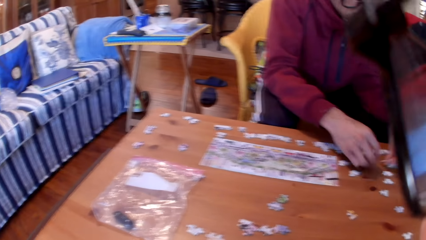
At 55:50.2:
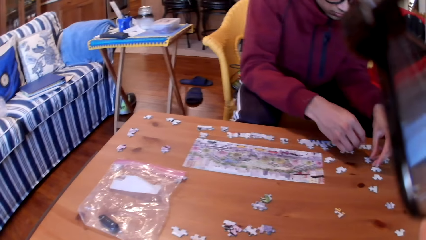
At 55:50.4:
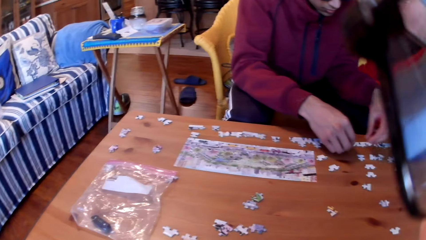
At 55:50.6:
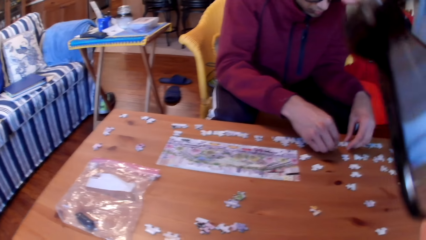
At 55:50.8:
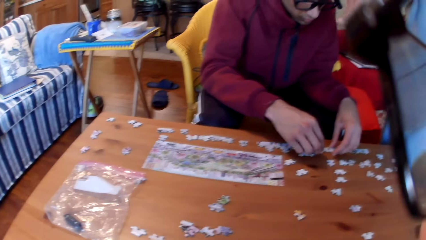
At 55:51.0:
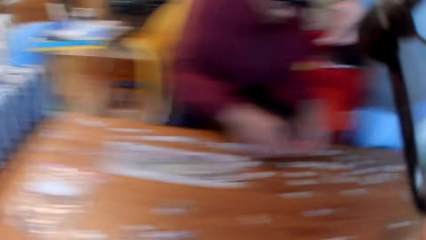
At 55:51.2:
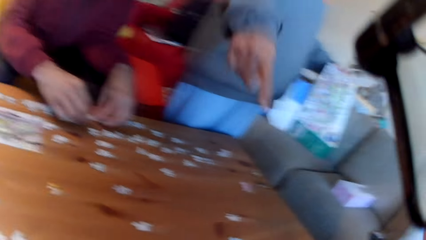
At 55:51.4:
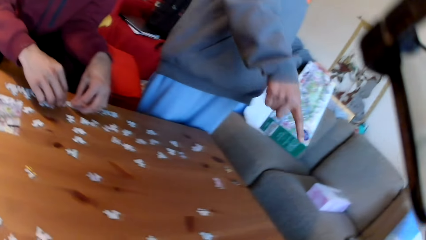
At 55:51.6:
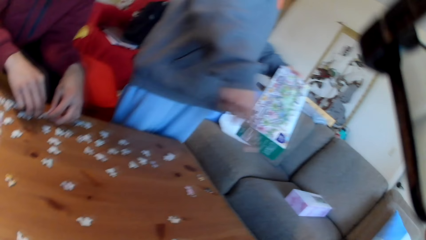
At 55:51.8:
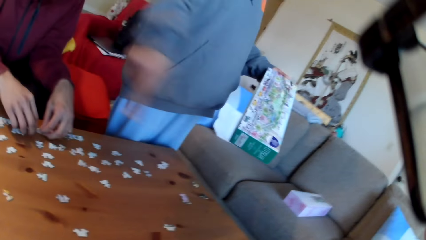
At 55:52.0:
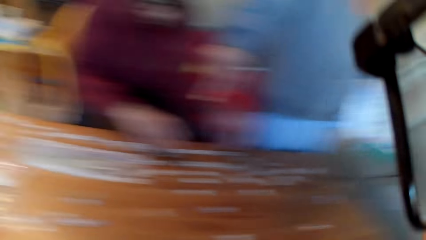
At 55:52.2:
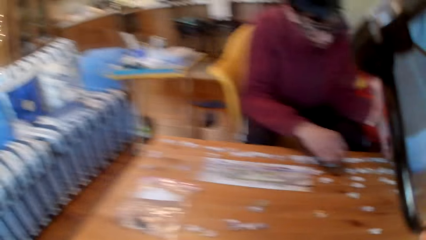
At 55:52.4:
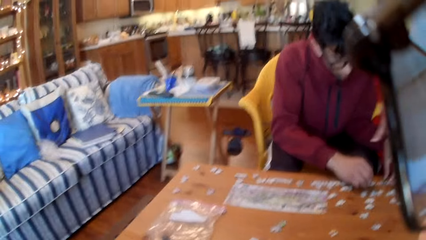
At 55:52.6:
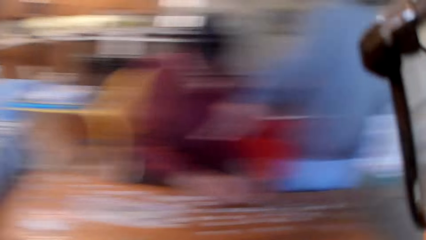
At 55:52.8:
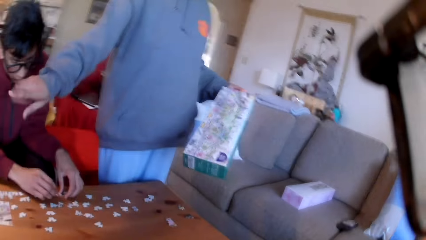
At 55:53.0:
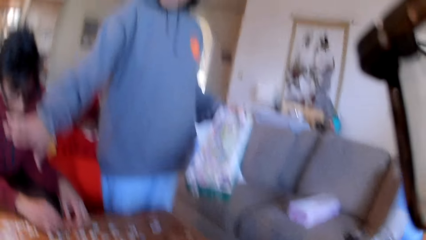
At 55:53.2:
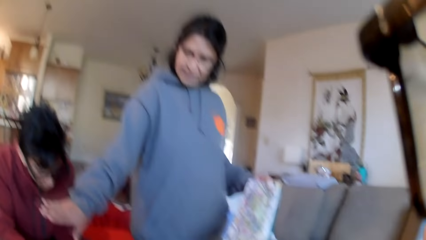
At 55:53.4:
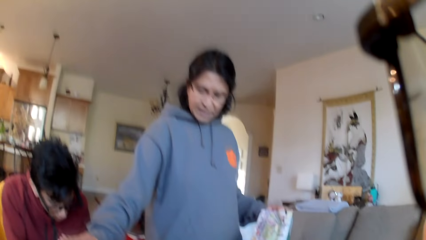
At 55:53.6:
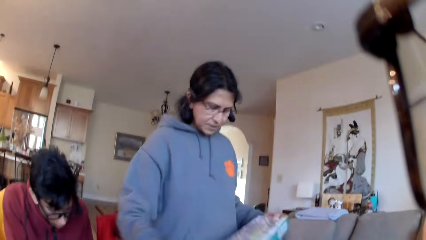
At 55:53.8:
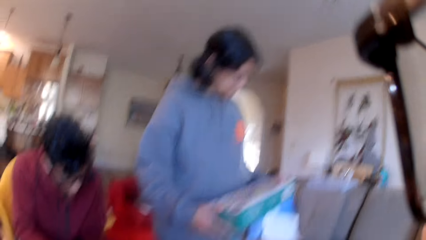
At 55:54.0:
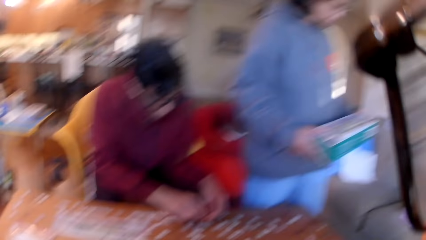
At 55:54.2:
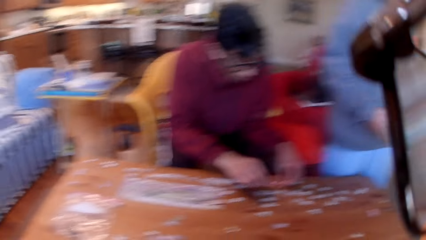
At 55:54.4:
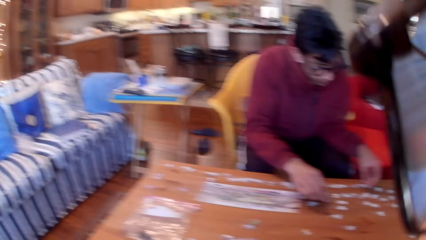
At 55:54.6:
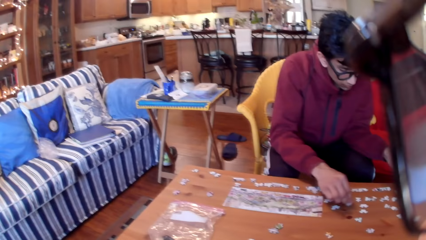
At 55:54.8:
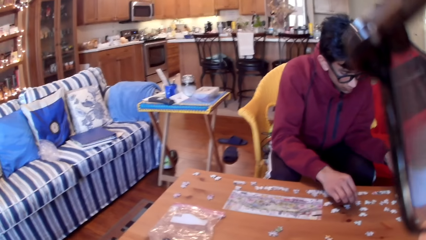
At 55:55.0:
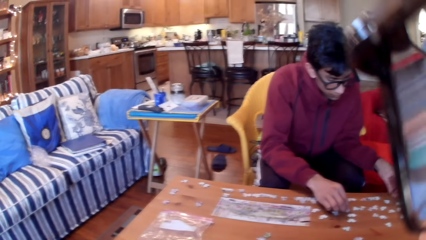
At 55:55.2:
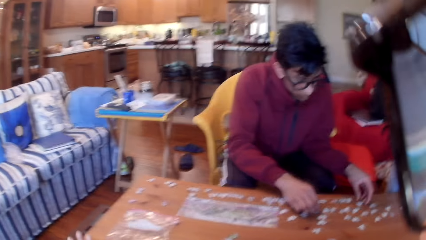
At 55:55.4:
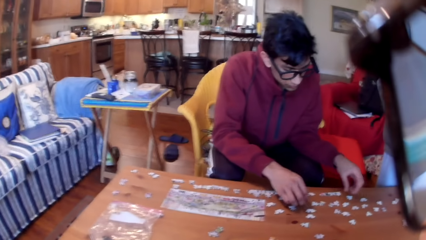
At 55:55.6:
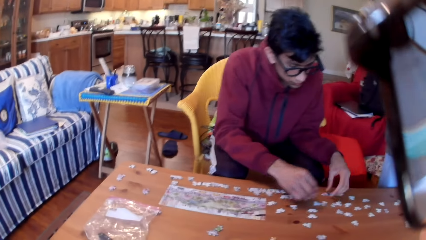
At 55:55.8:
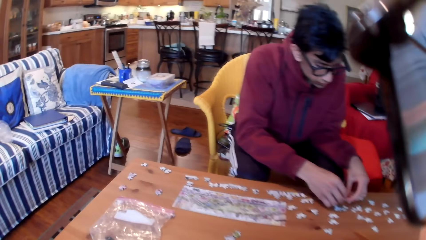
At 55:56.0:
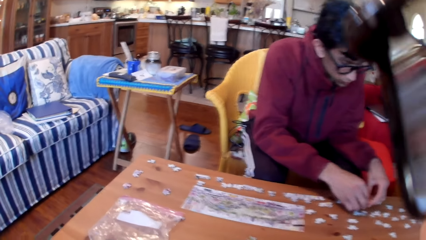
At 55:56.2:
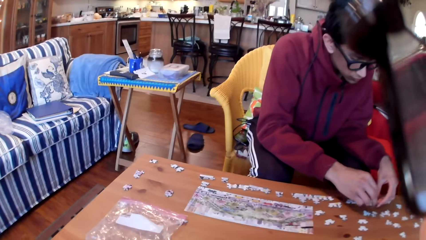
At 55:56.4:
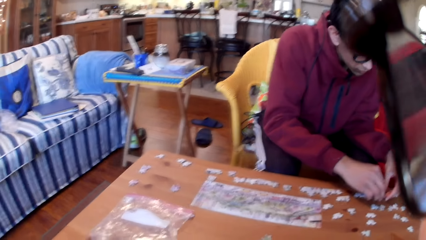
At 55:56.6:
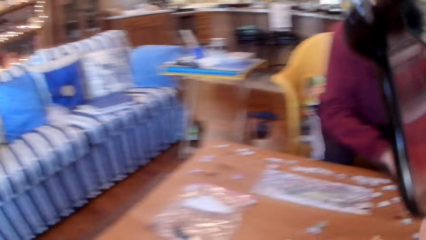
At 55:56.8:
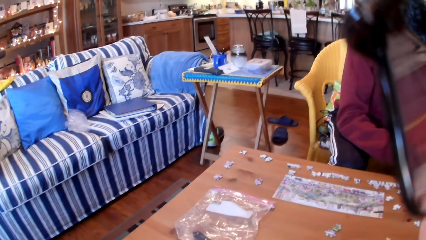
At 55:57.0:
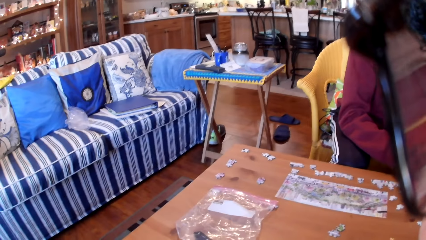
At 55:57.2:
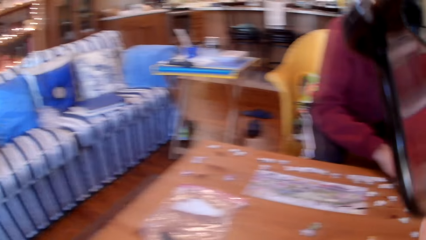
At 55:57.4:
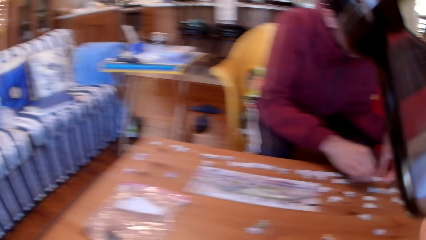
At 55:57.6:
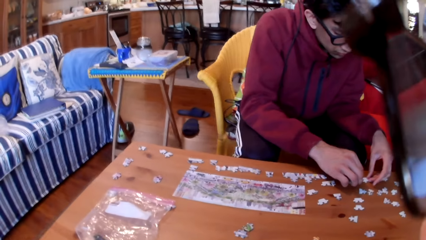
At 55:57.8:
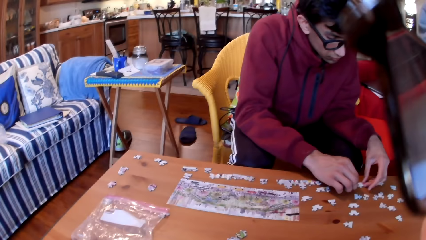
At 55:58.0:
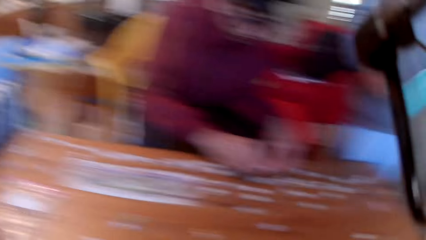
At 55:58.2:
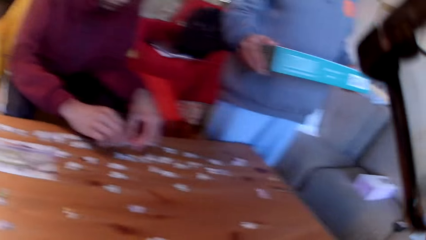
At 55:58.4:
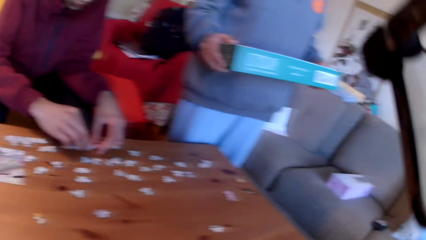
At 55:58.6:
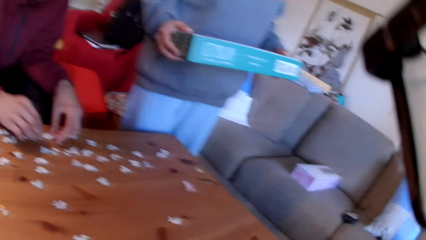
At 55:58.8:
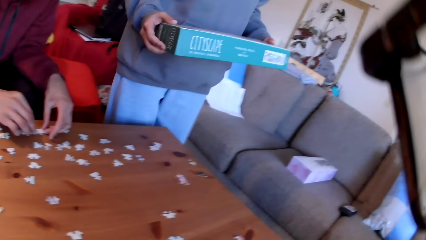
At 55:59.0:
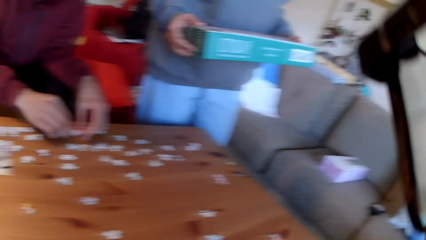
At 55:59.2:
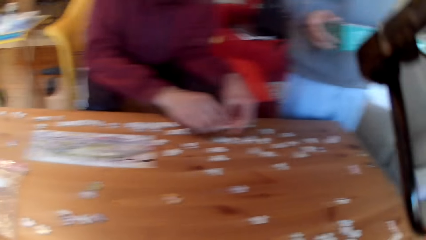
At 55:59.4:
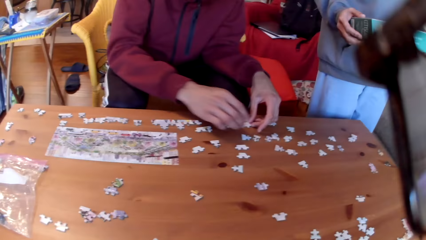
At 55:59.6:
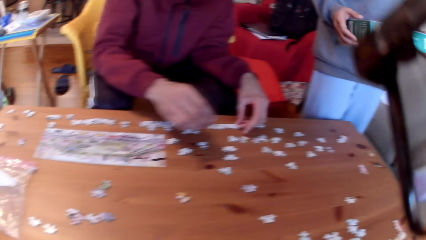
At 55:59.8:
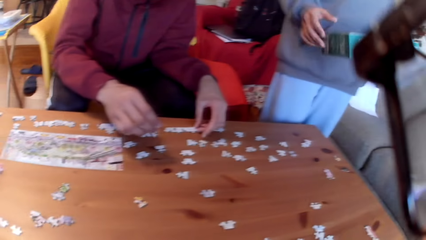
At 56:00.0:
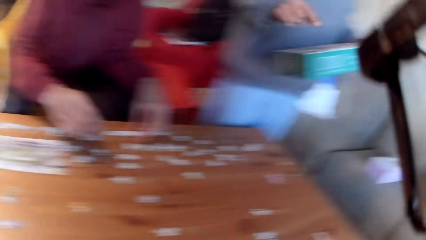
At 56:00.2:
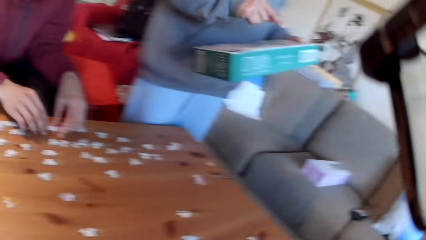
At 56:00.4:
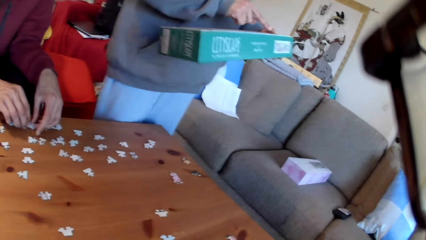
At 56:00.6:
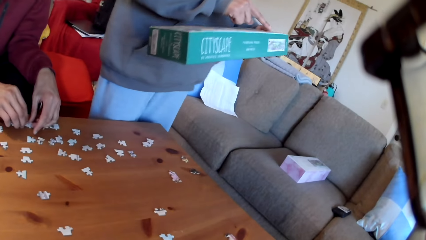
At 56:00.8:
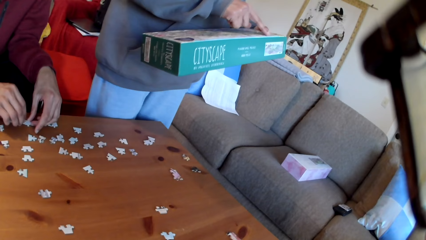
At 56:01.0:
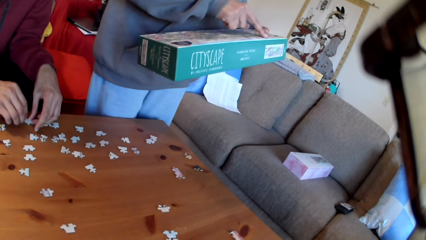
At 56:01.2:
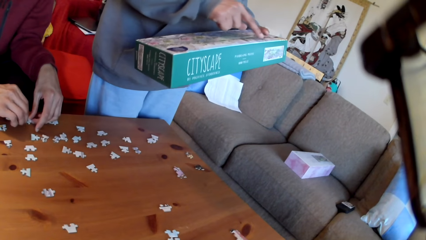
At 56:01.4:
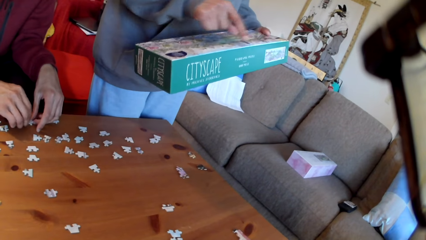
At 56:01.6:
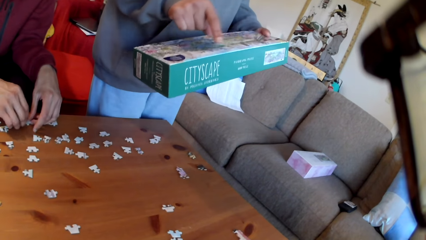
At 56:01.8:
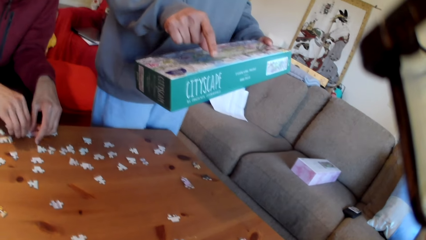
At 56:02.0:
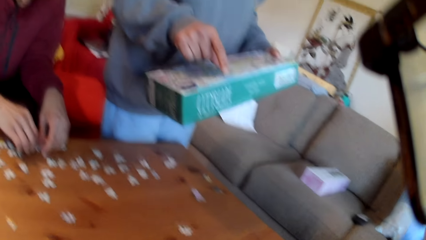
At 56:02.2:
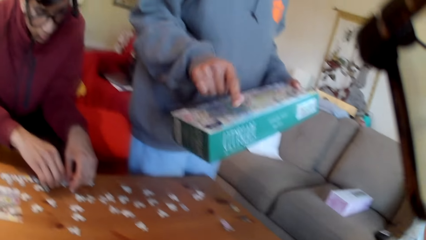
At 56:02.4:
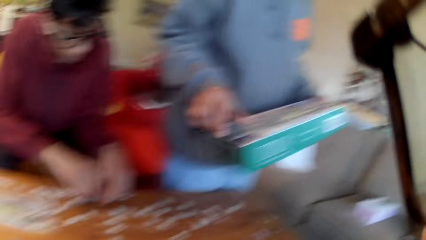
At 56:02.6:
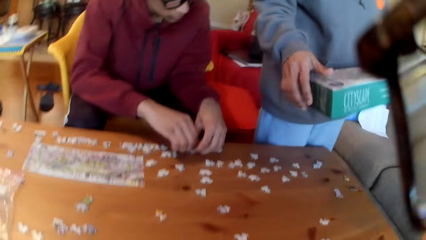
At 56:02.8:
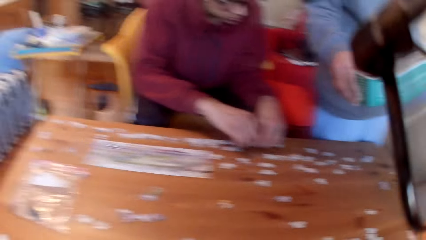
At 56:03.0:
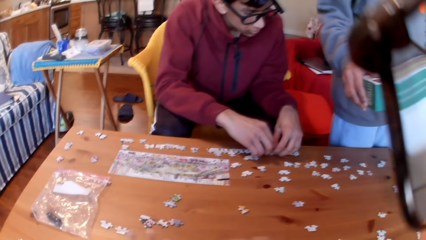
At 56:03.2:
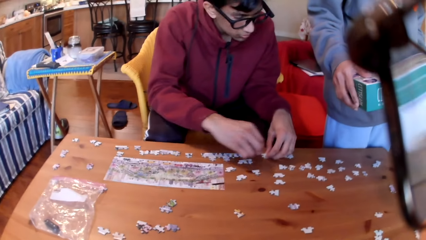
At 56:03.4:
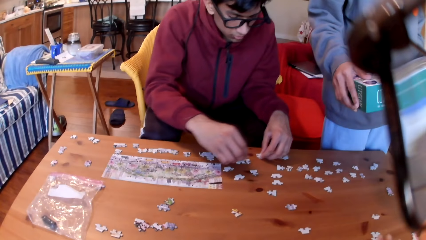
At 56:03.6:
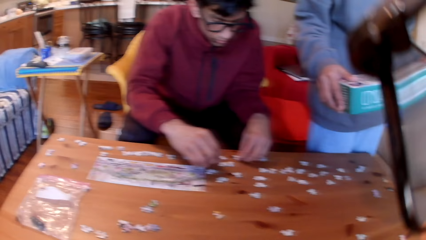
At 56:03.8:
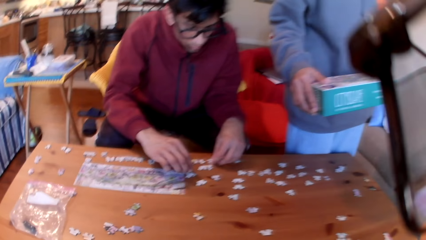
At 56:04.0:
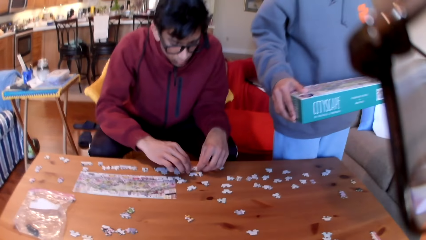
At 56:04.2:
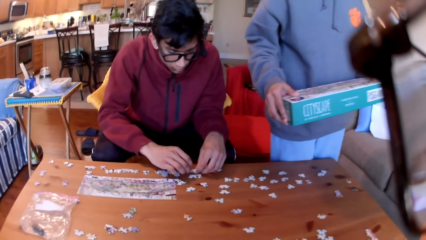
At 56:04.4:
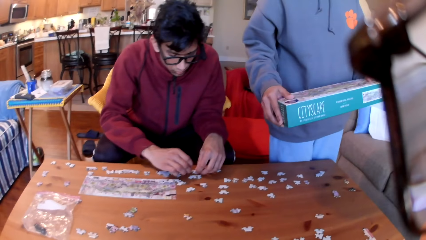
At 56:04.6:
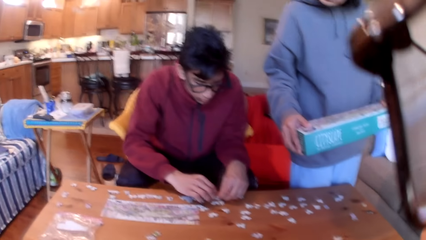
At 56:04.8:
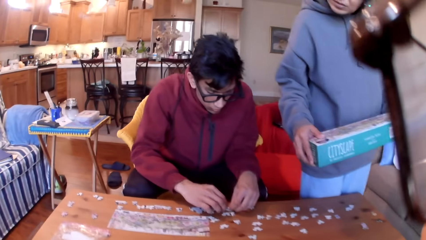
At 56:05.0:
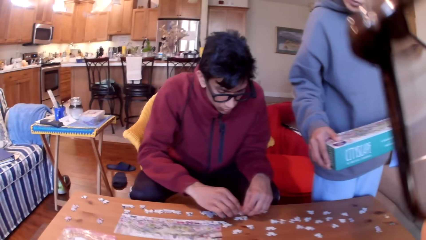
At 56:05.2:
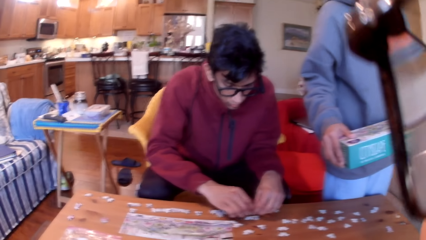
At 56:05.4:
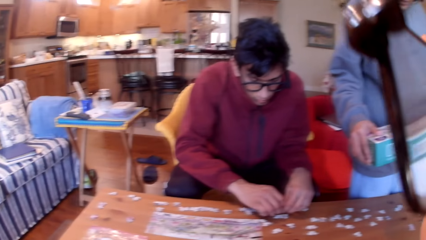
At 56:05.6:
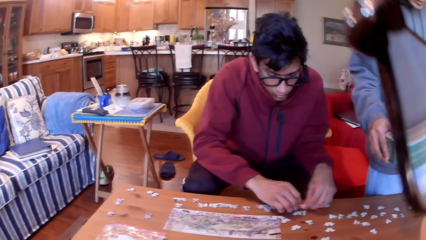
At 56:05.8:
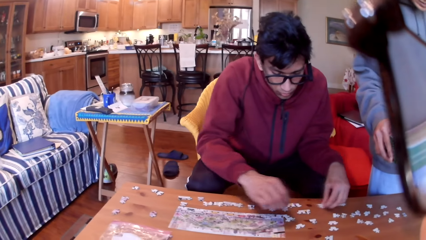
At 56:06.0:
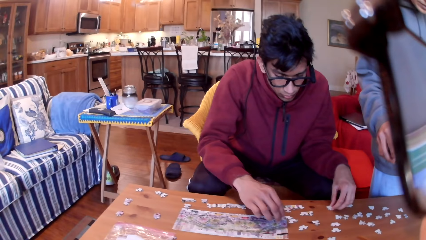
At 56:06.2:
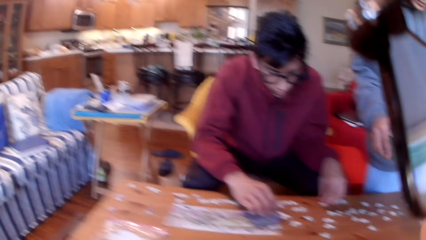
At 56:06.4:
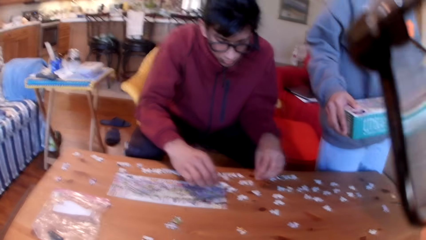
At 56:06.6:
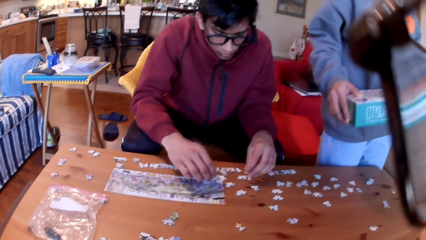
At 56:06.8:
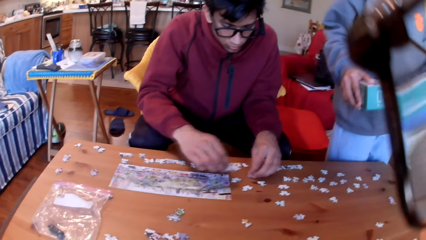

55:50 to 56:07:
A woman converses with the camera wearer. The camera wearer looks around. They respond to the woman and look around the table. A person looks at the box. Another person arranges the jigsaw puzzles. The woman points at the box. The camera wearer converses with the colleagues.
